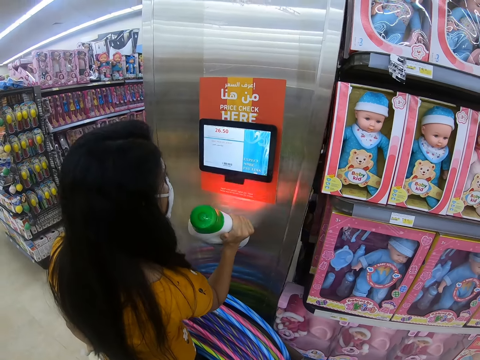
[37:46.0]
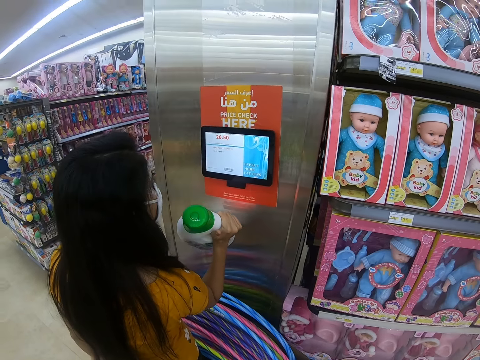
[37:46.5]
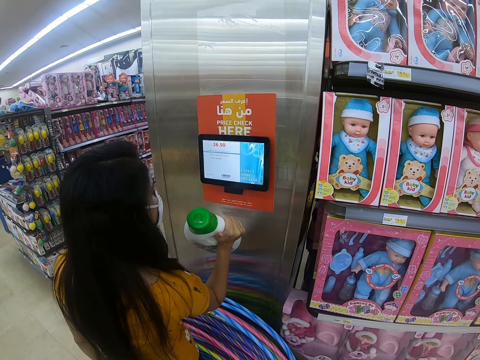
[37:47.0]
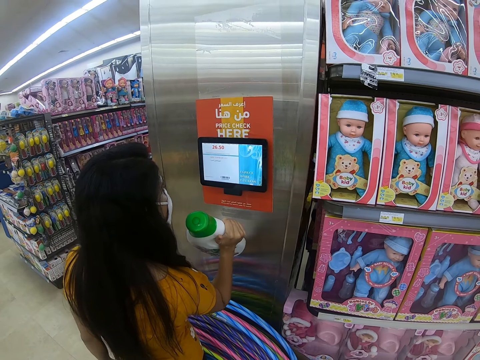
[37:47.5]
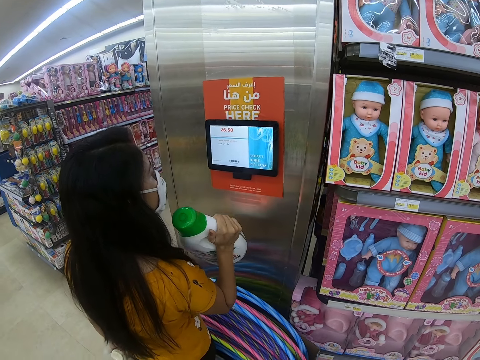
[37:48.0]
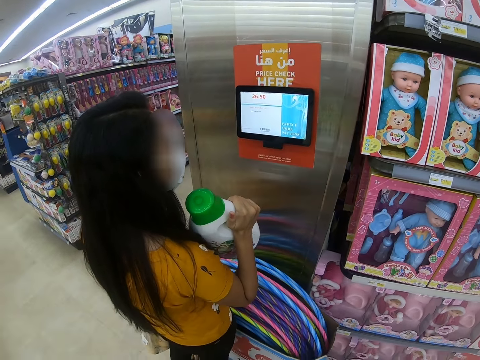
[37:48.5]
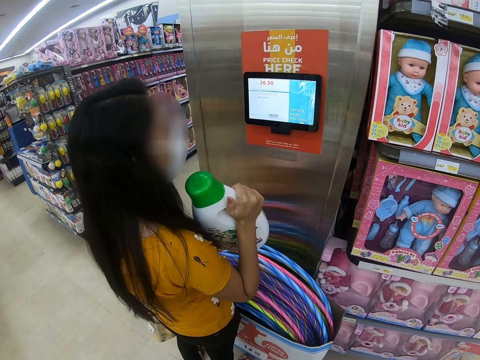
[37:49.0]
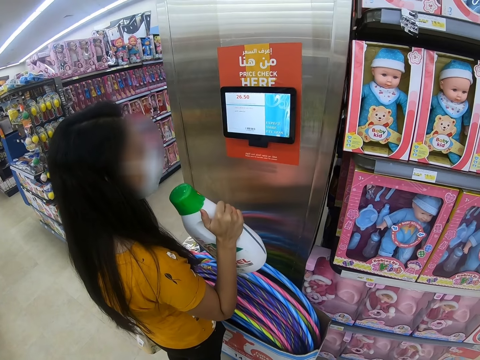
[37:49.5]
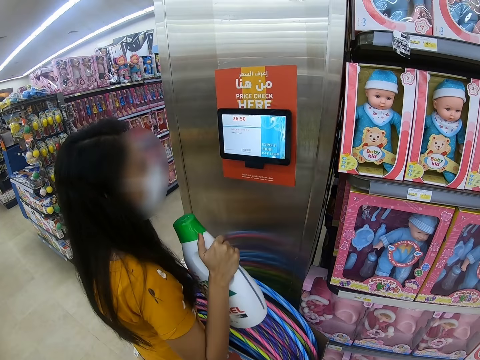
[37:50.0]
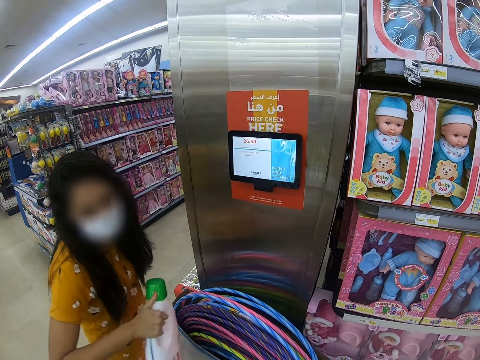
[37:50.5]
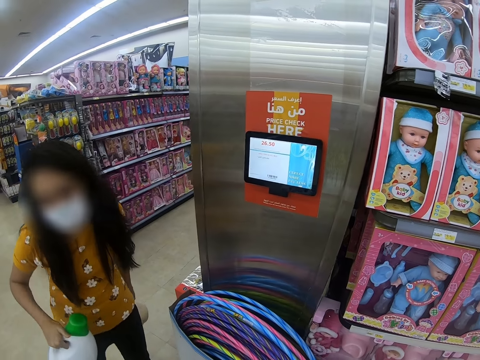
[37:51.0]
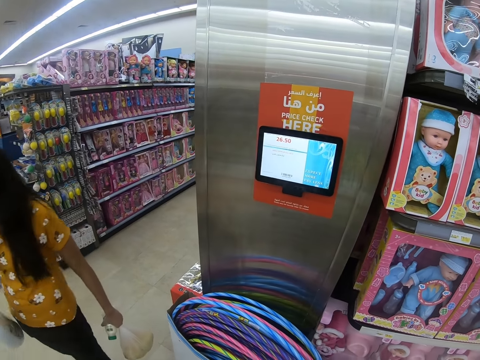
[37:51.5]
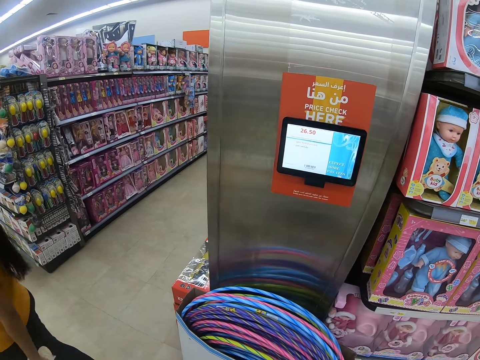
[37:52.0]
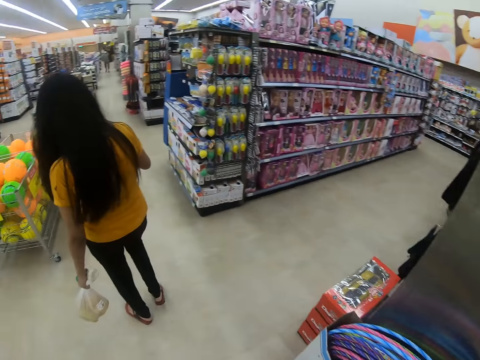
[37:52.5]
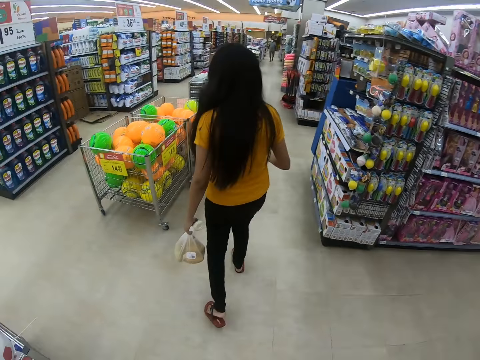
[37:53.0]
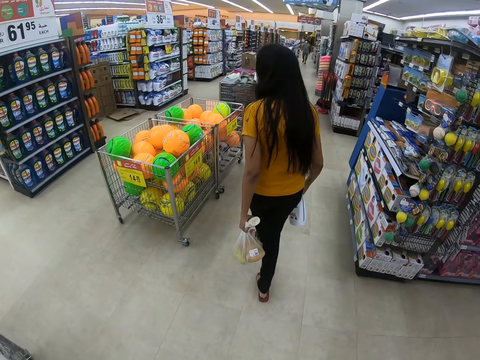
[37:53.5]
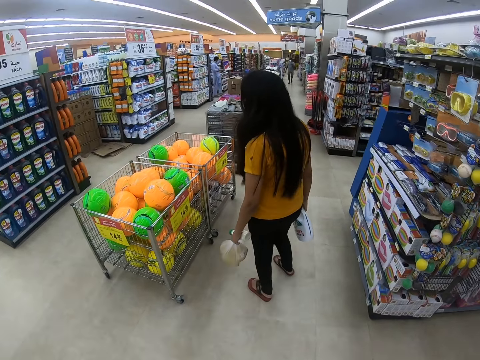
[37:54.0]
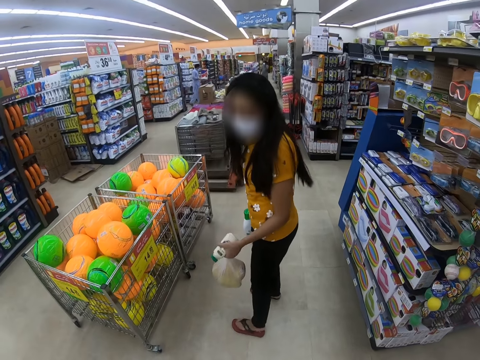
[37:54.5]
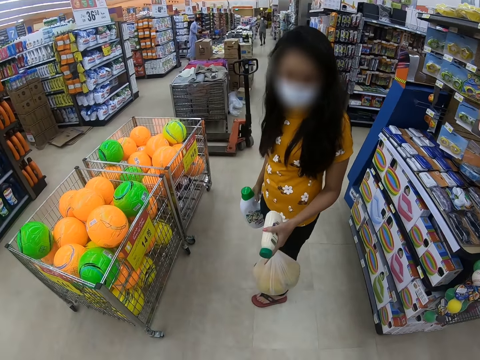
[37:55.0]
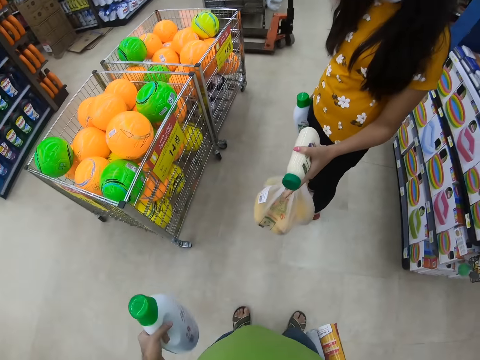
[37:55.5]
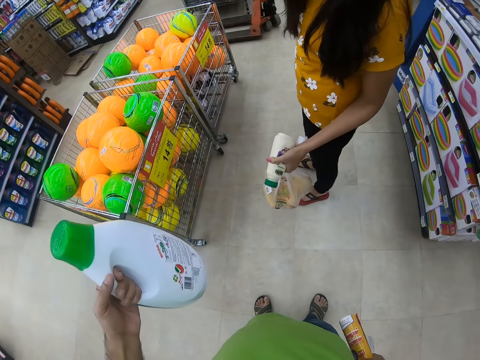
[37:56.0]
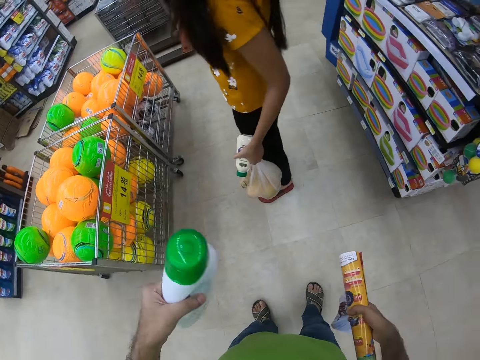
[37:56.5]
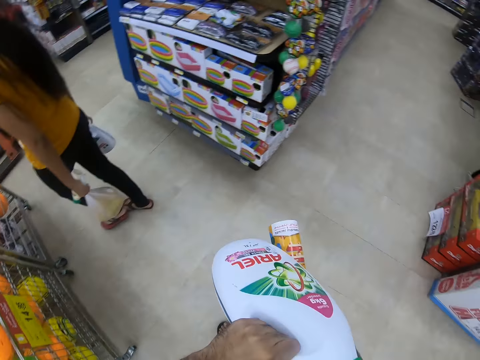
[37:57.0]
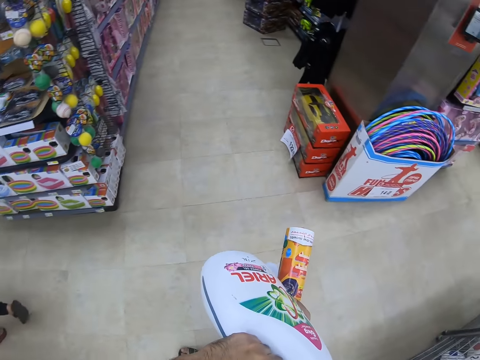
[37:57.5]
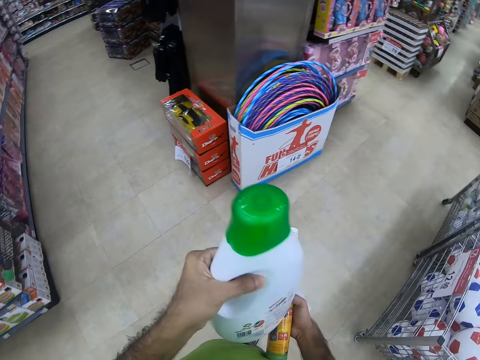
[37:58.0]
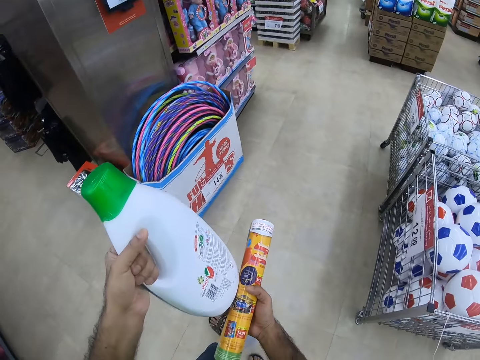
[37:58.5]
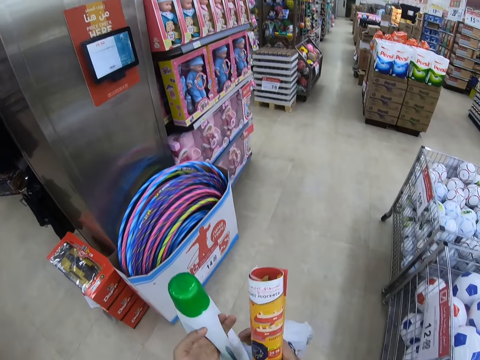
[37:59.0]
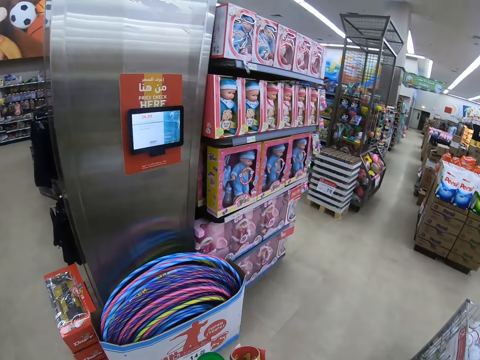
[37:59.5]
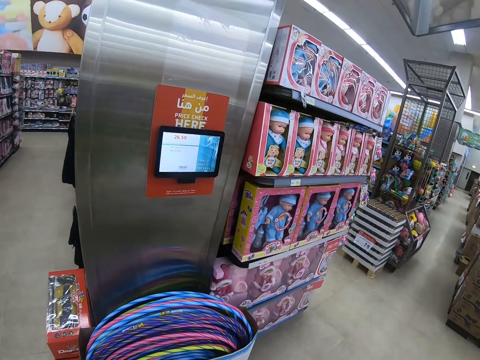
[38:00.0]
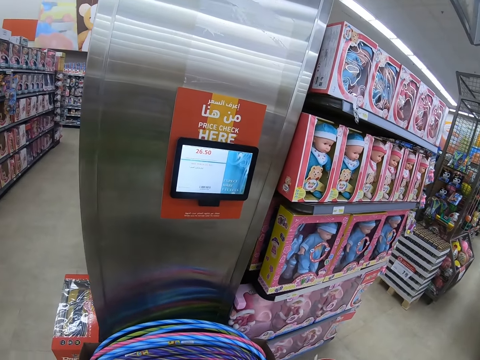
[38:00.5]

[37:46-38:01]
The person scans the bottle of Persil on the scanner machine. The person checks the price of the detergent. The person walks in the supermarket. The camera wearer walks around the supermarket. The person converses with the camera wearer. The camera wearer walks in the supermarket.

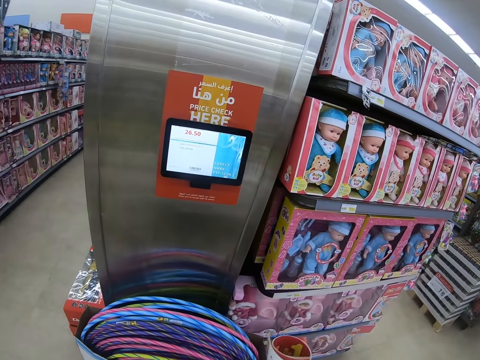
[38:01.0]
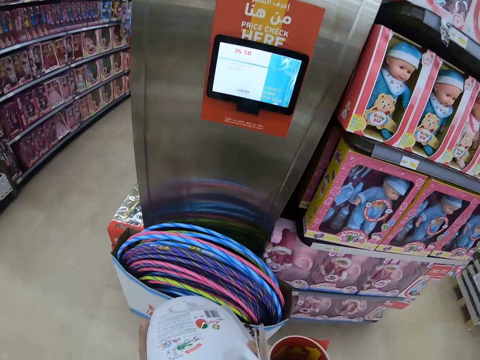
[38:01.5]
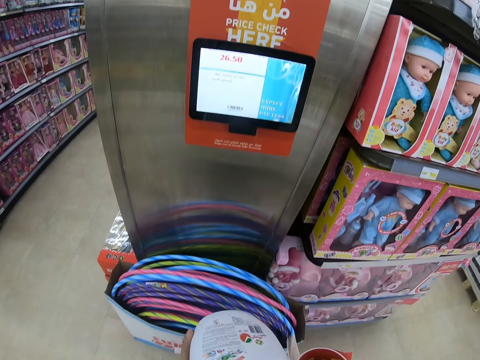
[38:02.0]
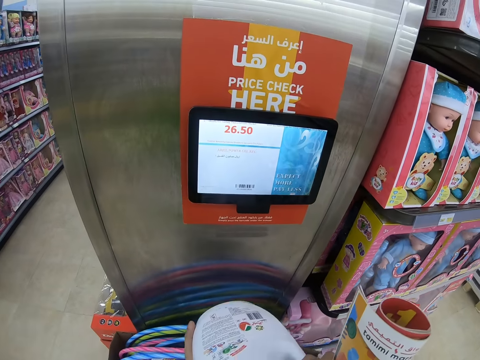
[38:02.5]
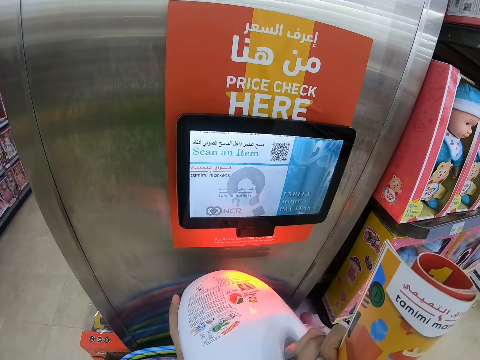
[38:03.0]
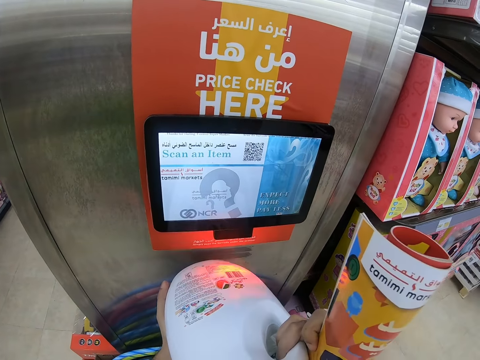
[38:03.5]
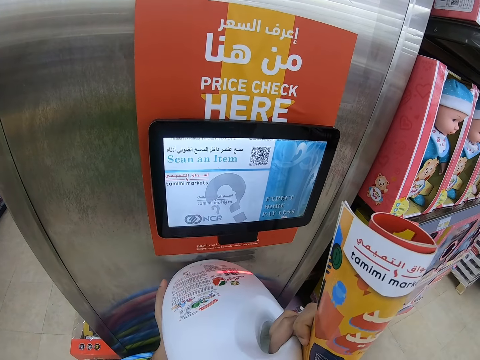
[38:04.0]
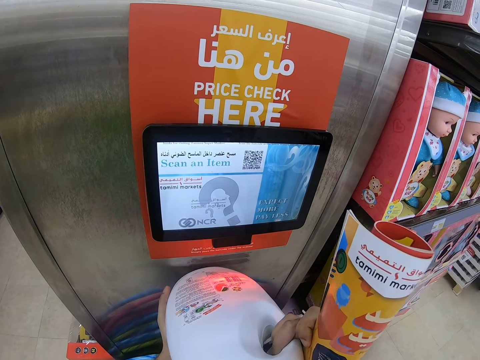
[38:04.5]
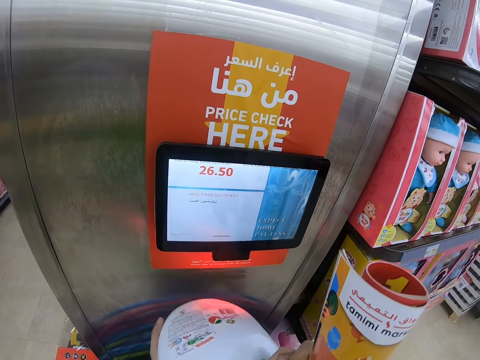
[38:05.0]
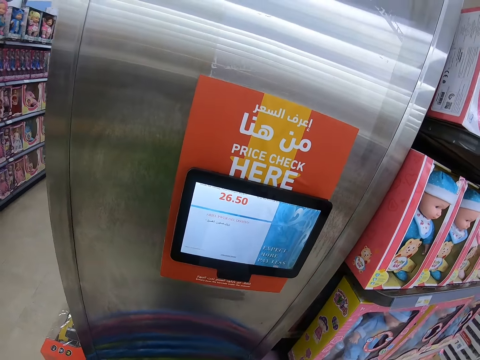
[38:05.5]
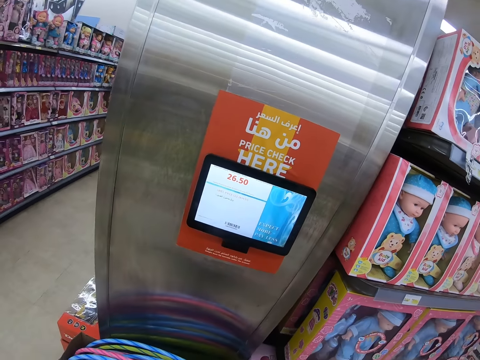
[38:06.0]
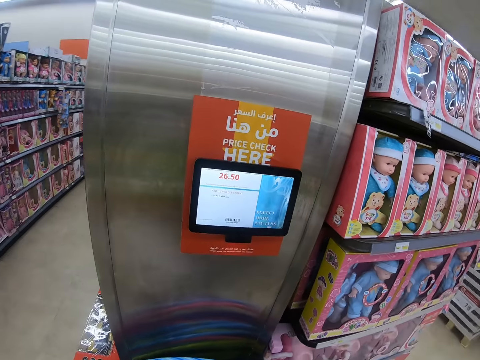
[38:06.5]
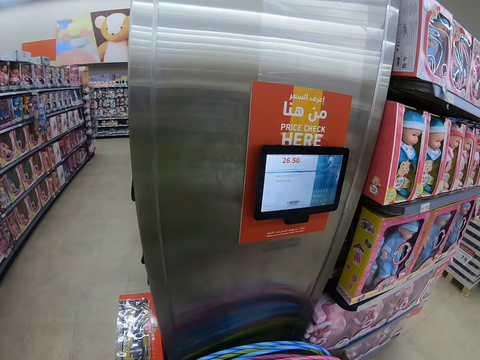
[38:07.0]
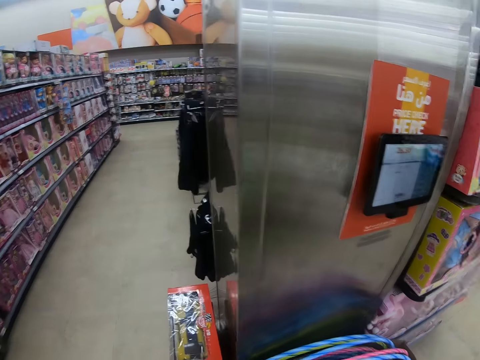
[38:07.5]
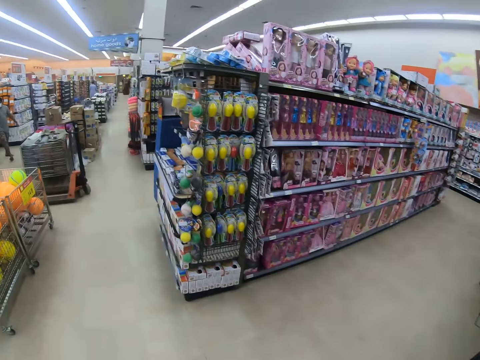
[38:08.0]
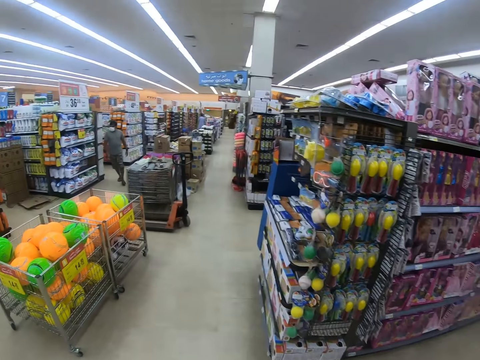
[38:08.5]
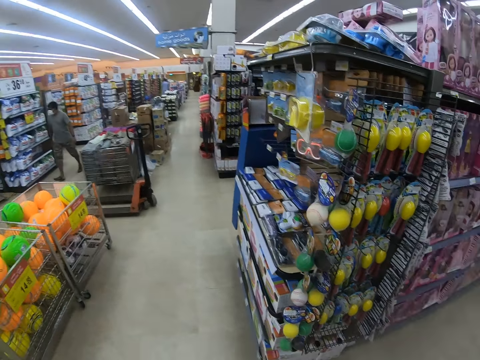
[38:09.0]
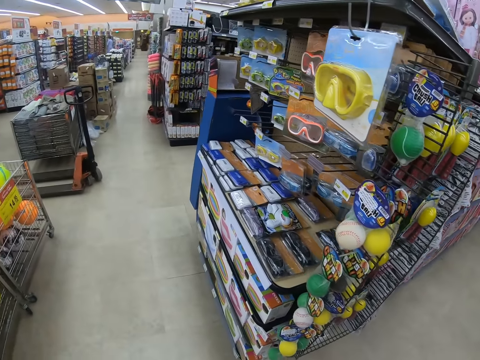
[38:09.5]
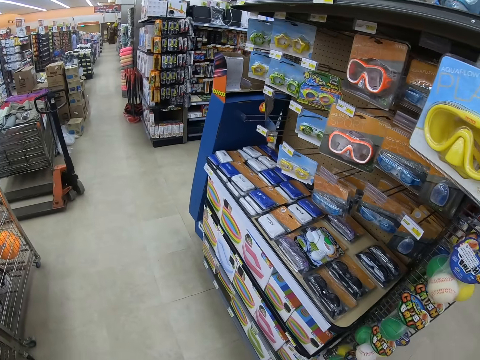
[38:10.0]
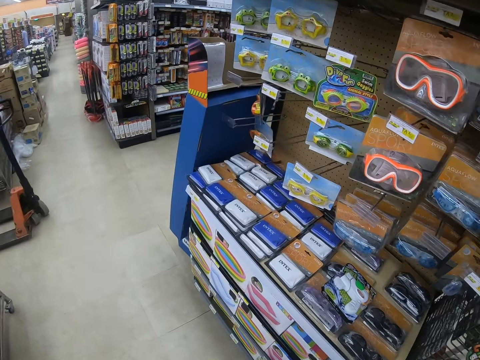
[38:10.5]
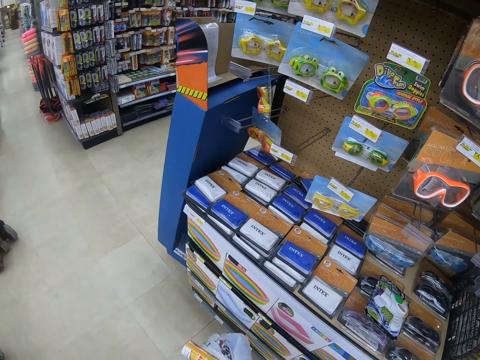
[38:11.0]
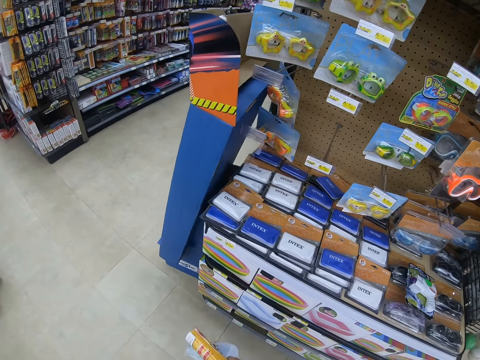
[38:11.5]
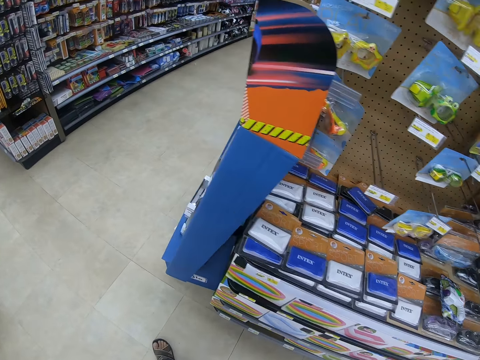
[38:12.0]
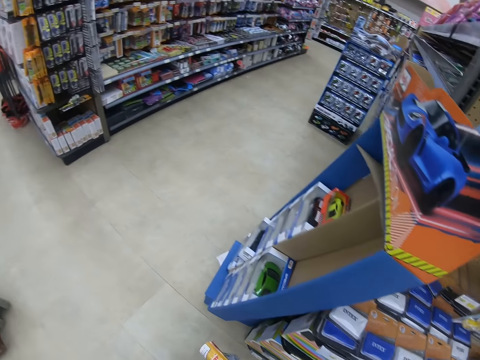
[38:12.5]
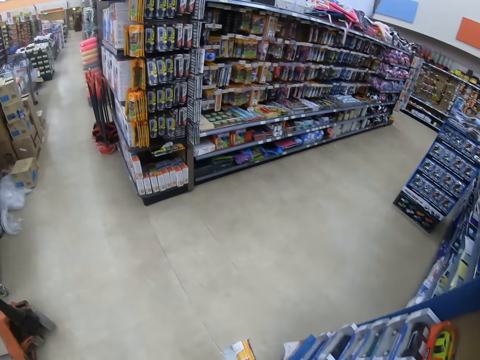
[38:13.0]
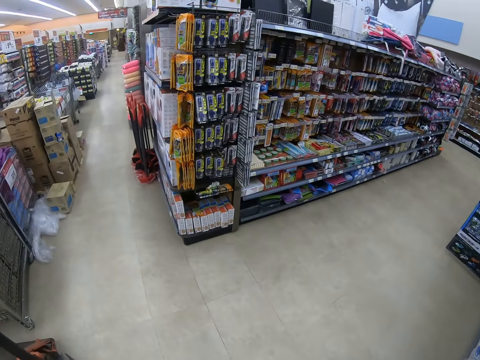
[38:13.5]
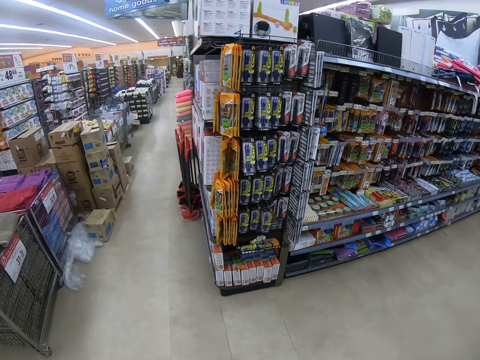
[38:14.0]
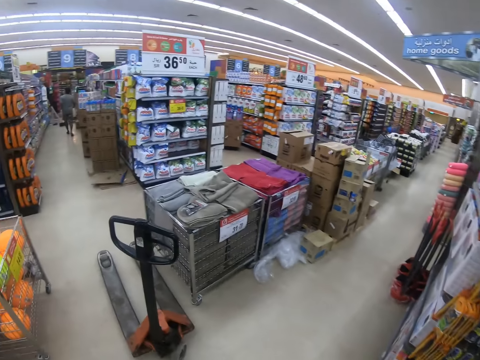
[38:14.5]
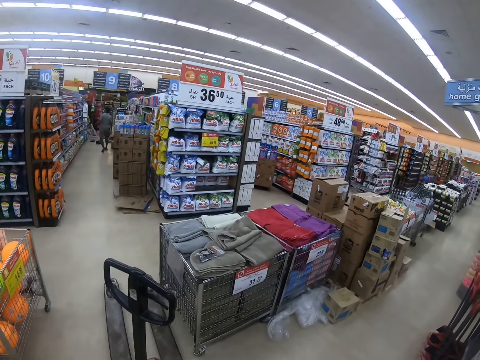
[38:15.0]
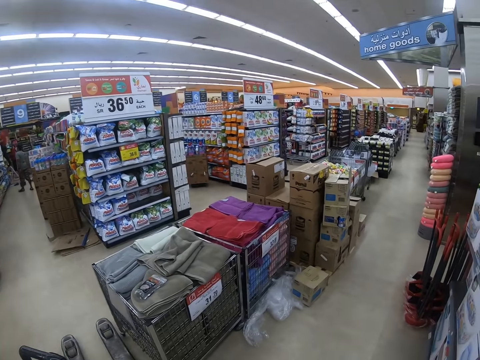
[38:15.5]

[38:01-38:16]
The camera wearer scans a bottle of Ariel on a scanner machine. They check the price of the detergent. They read on the scanner machine. They walk around the supermarket.
